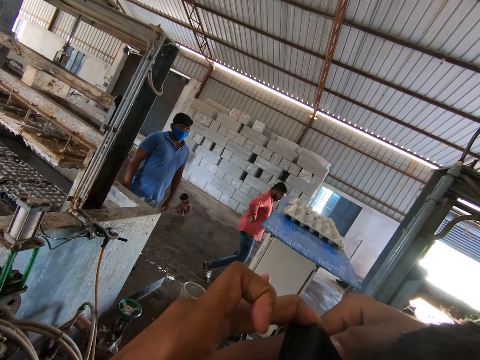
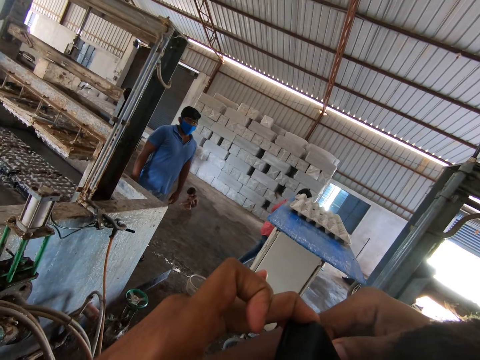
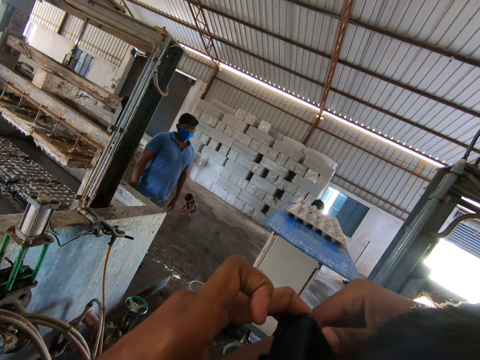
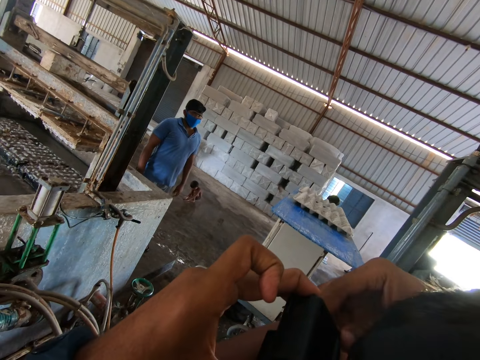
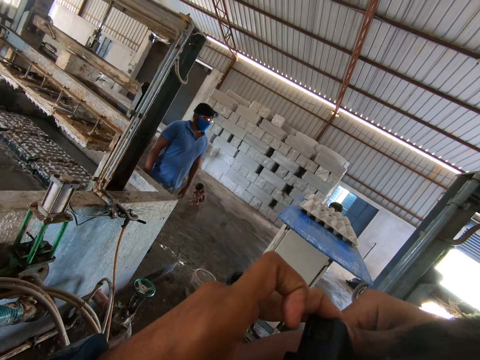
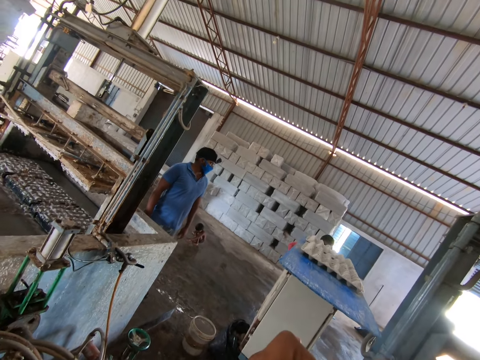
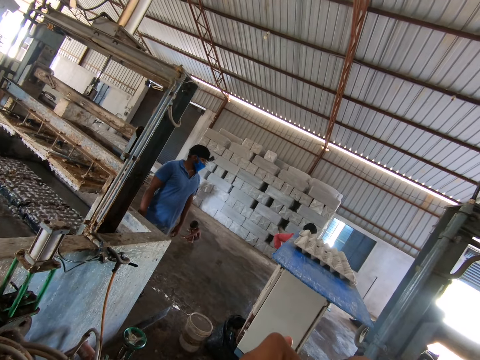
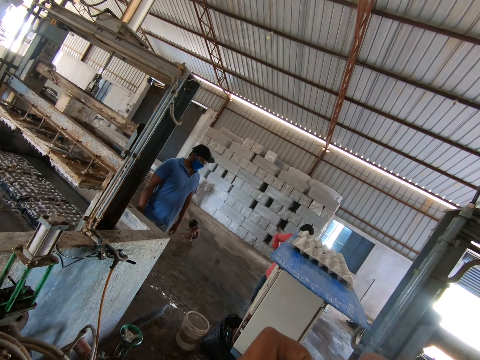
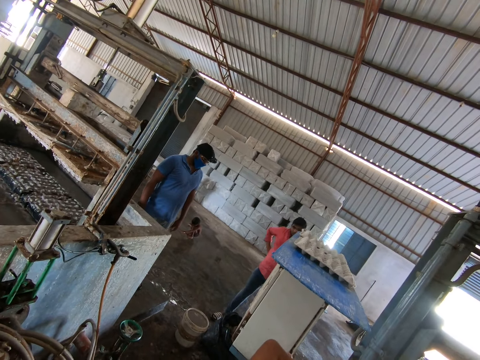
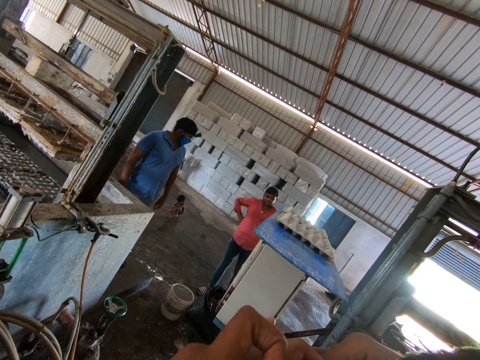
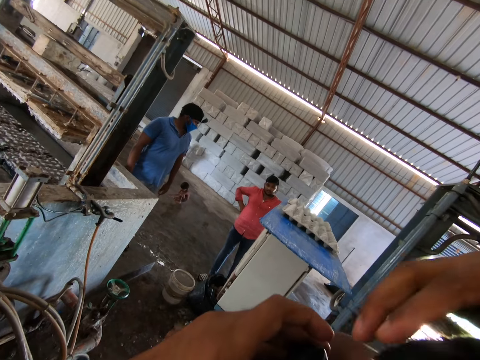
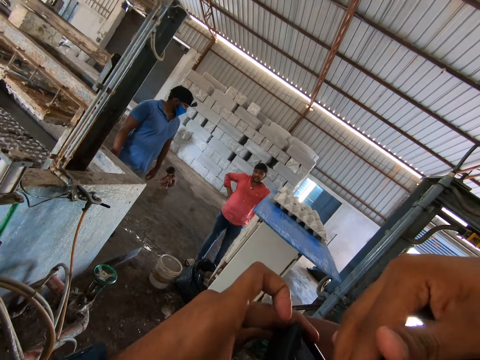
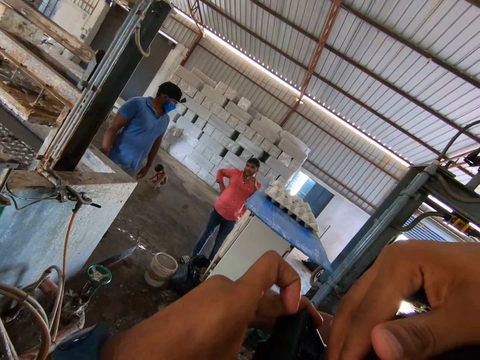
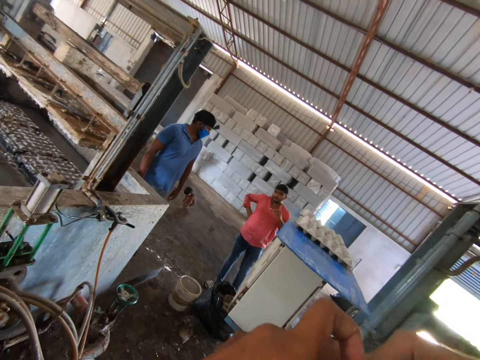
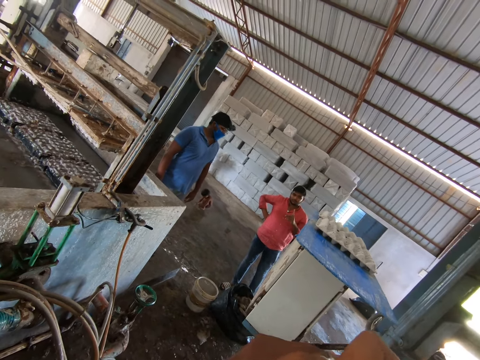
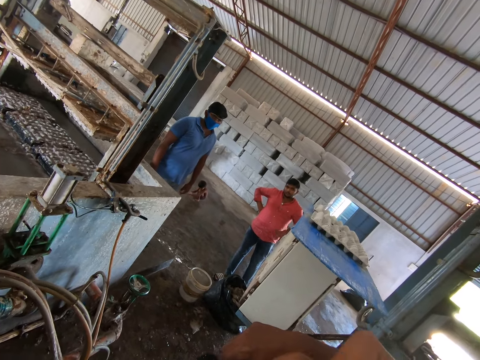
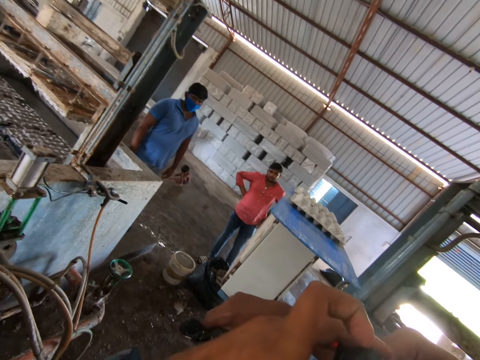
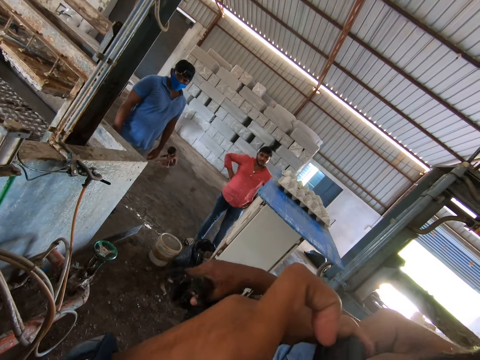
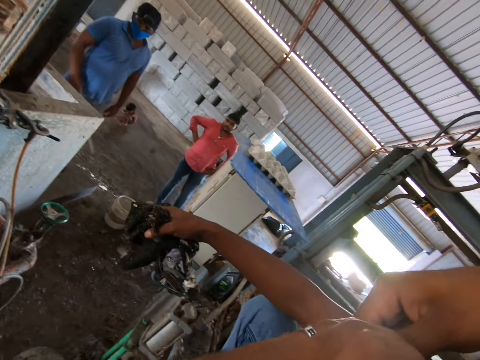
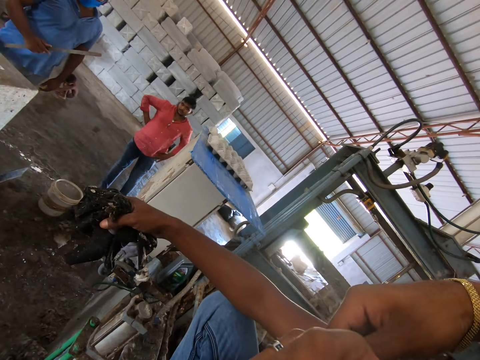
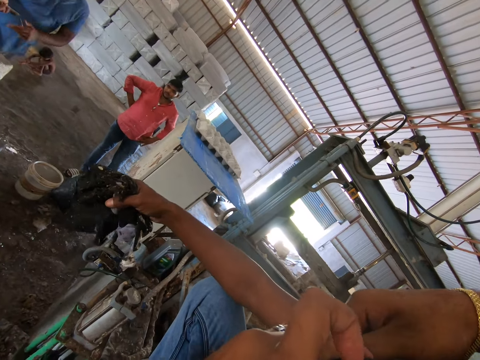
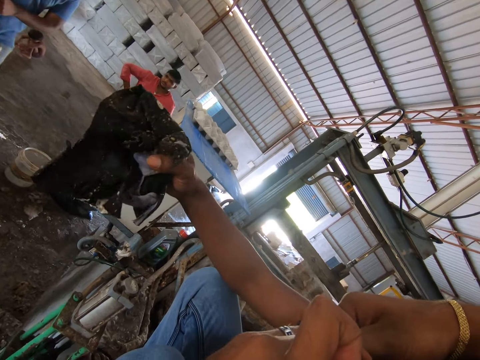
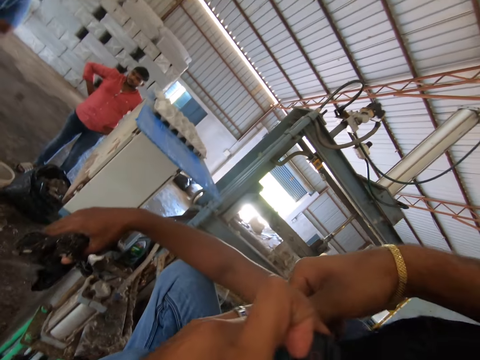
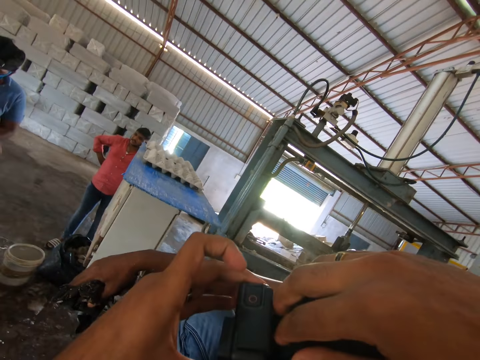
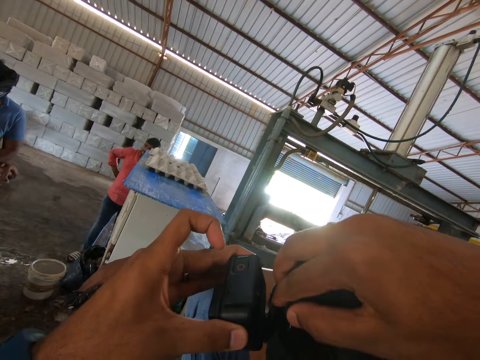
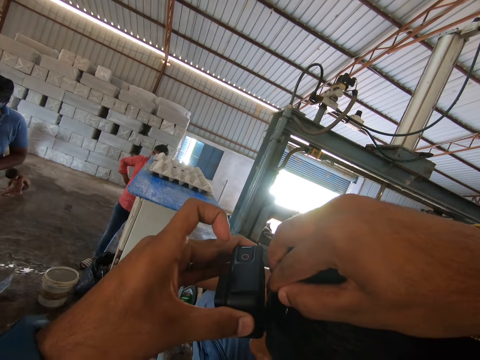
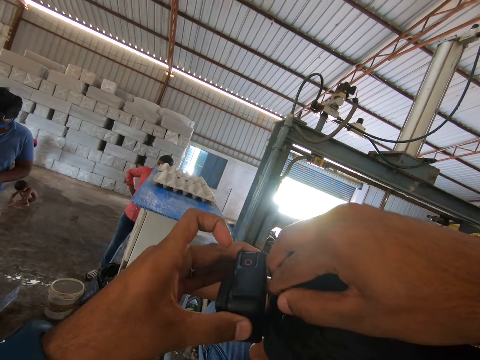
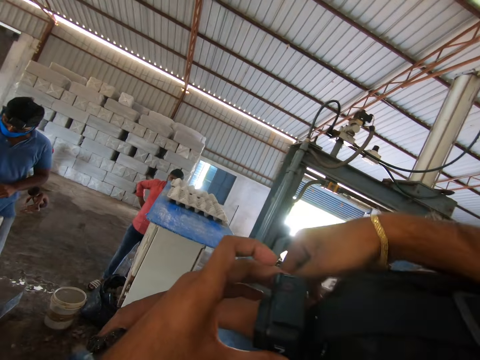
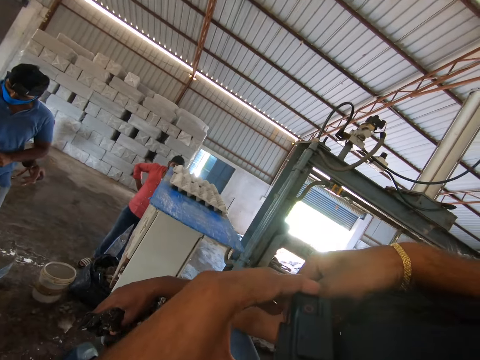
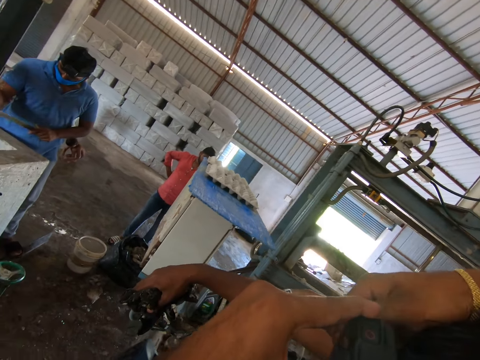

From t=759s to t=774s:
The camera wearer uses both hands to touch the camera on the head of a person. They converse with the person. They look around. They fix the camera of a person with both hands. They converse with another person. They look at the hand of the first person. They look in front.

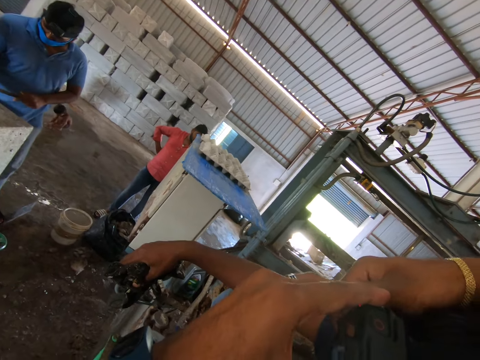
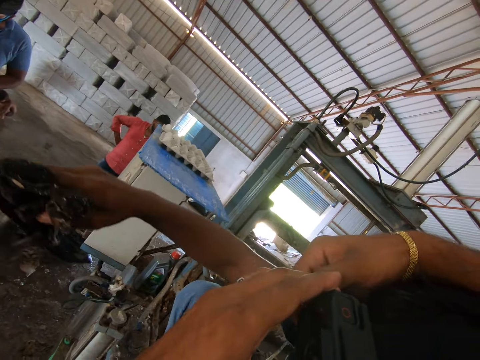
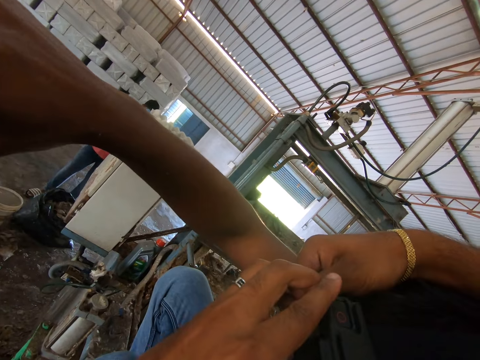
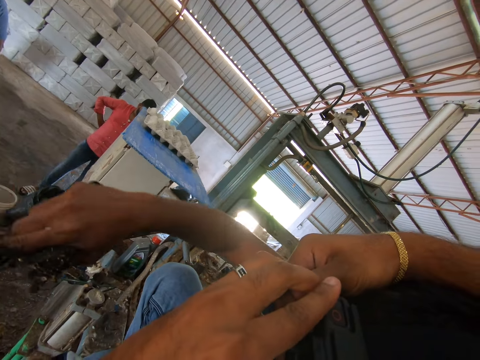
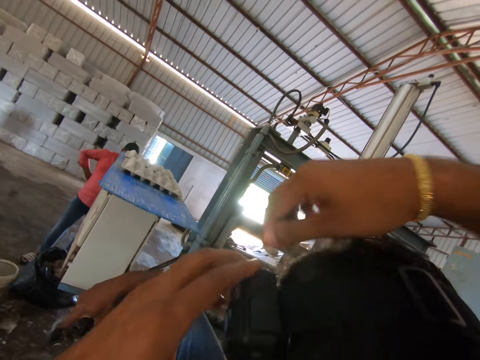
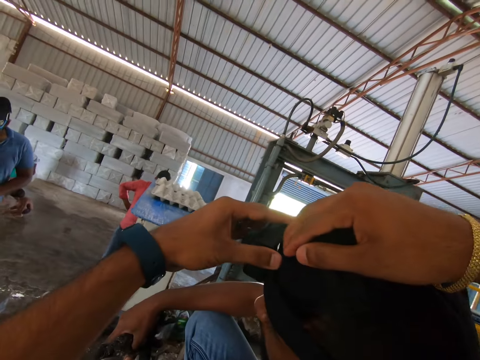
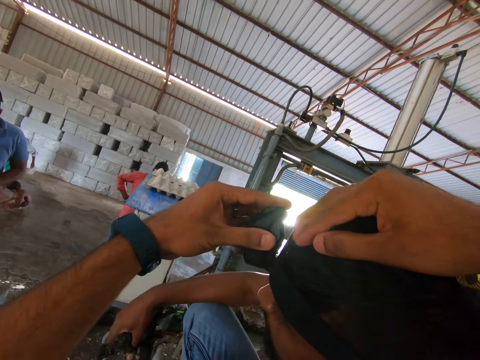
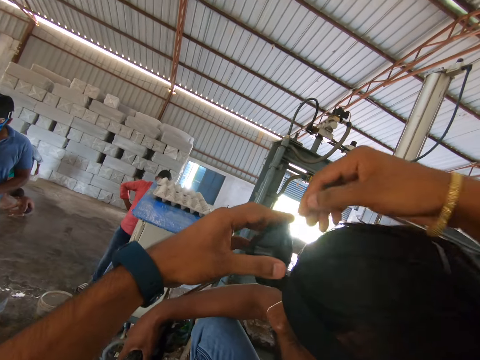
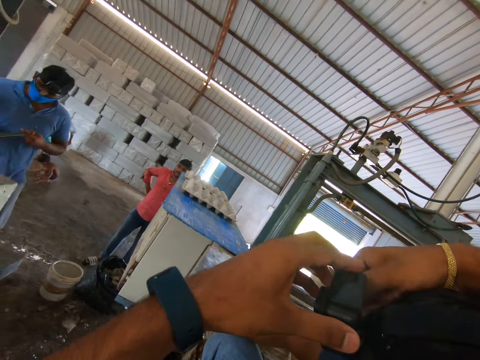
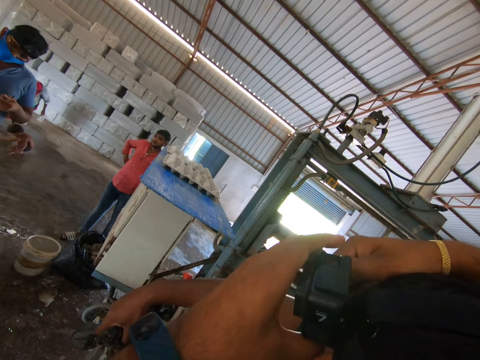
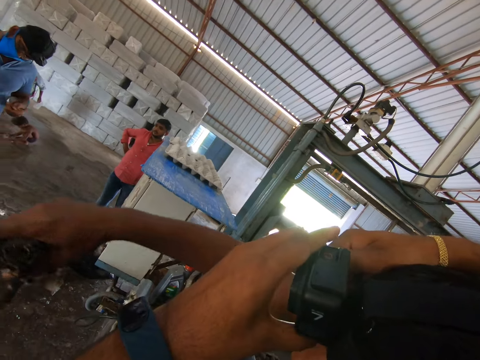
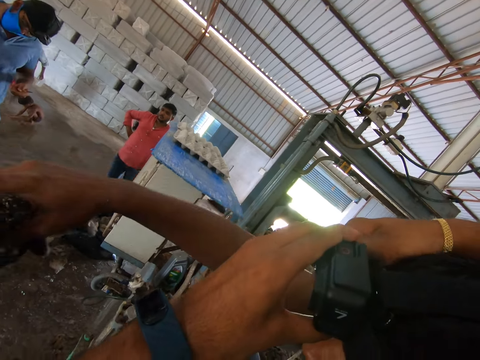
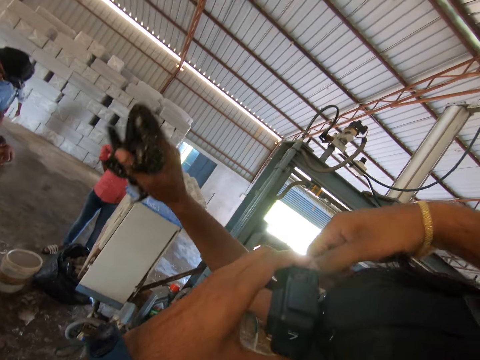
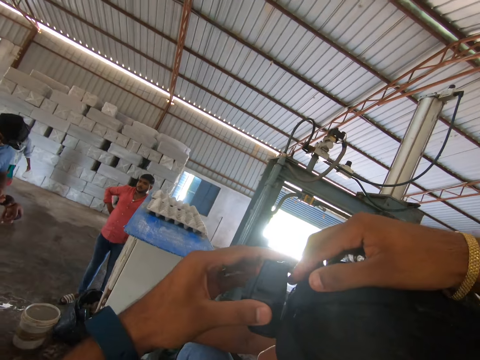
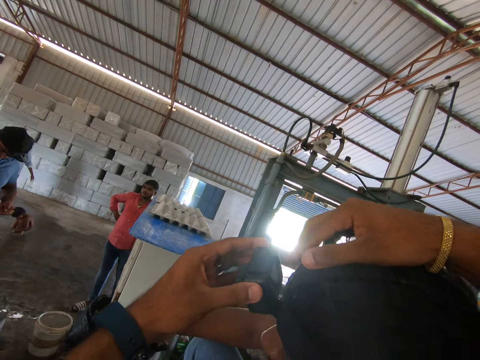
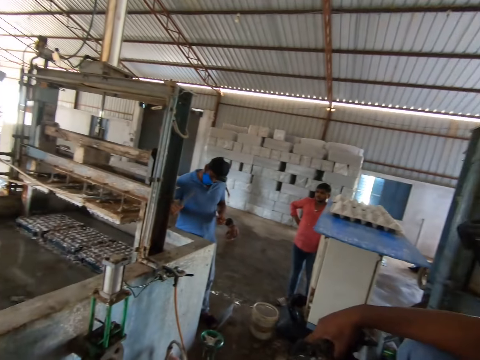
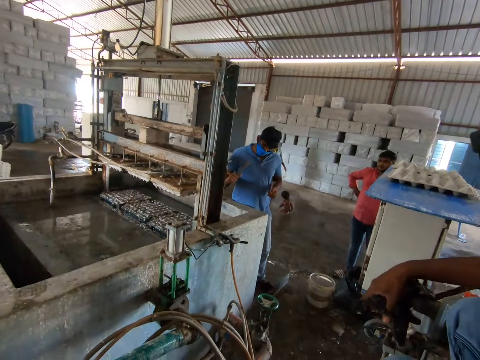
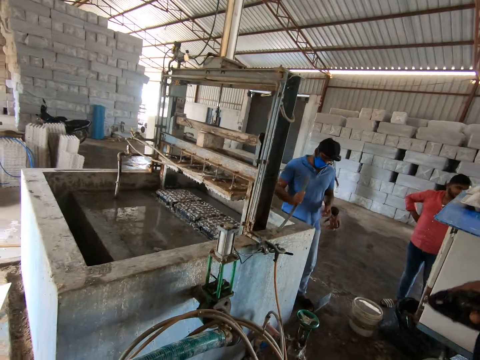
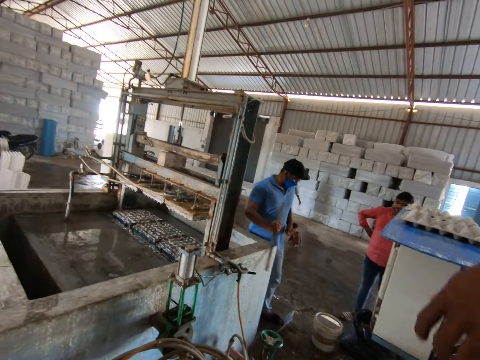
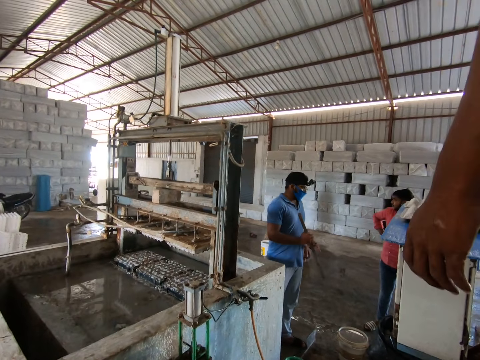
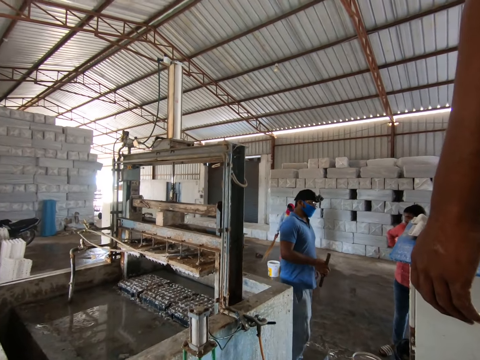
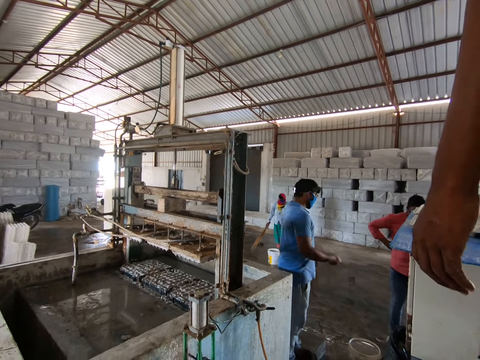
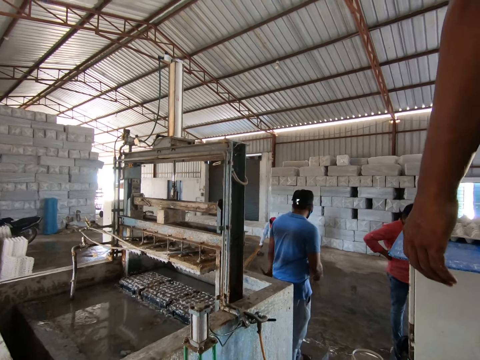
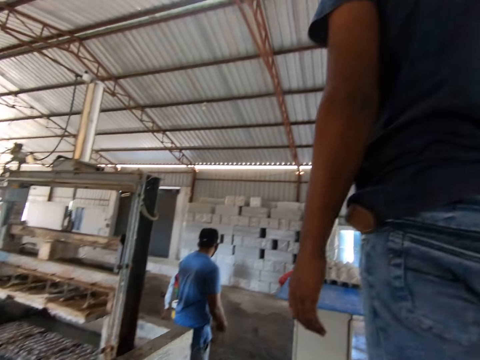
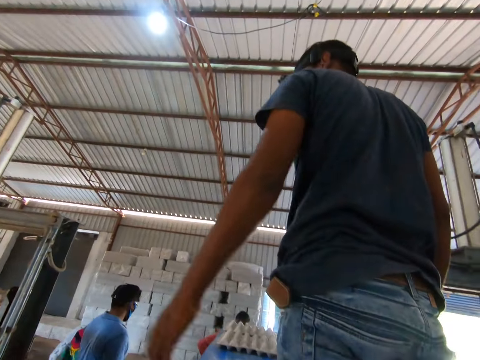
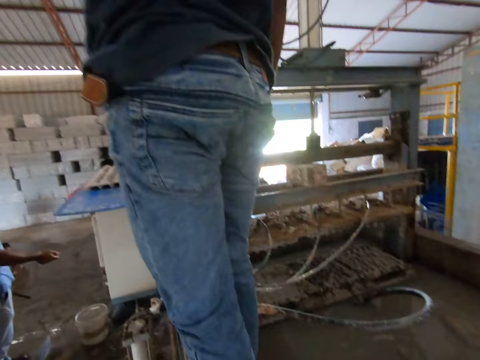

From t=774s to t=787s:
The camera wearer fixes the camera of a person with both hands. He withdraws his hand. He looks in front. He looks around.
